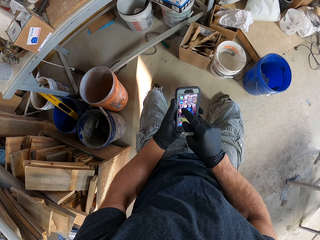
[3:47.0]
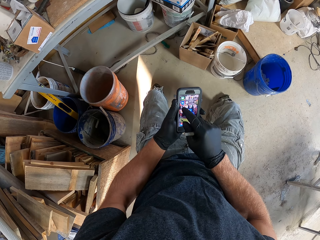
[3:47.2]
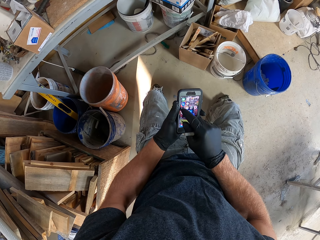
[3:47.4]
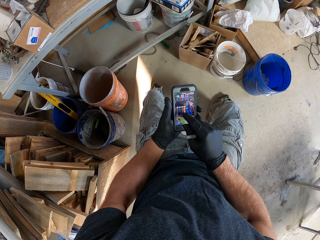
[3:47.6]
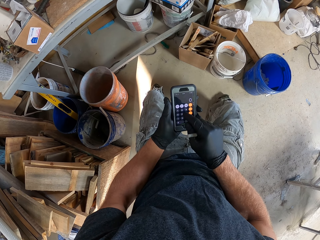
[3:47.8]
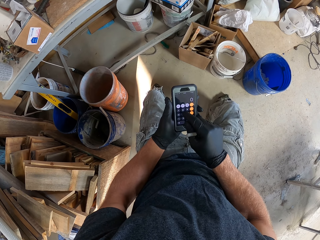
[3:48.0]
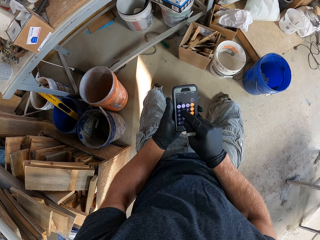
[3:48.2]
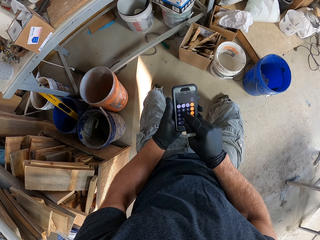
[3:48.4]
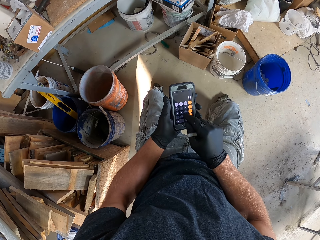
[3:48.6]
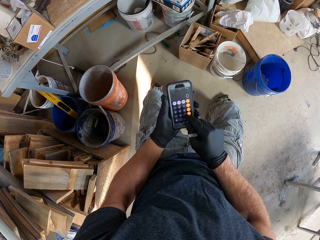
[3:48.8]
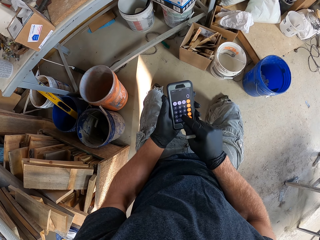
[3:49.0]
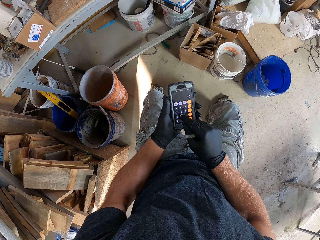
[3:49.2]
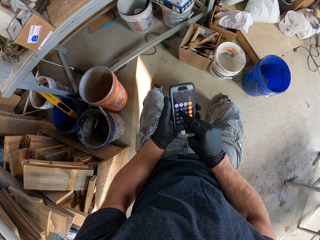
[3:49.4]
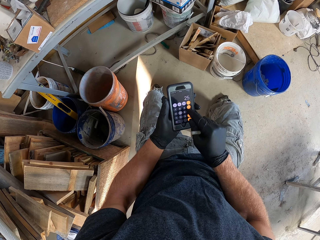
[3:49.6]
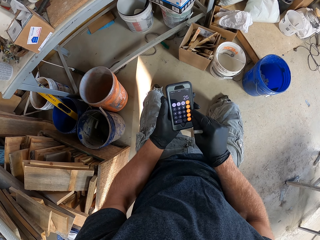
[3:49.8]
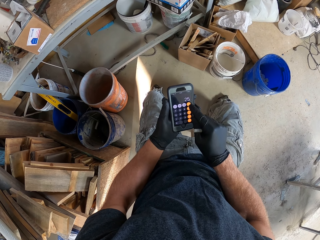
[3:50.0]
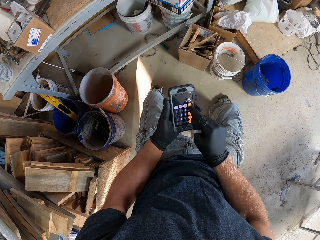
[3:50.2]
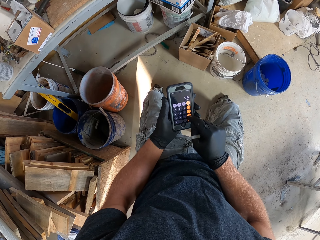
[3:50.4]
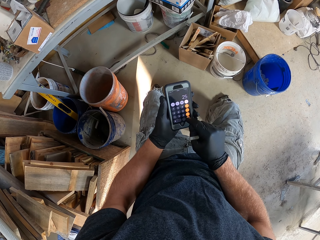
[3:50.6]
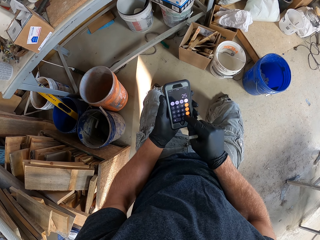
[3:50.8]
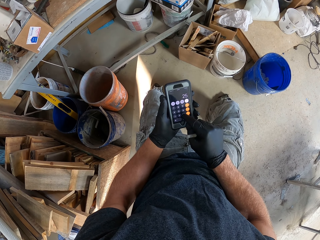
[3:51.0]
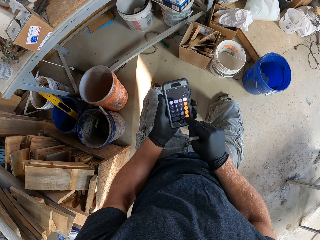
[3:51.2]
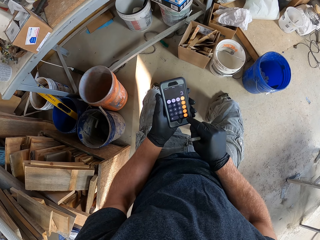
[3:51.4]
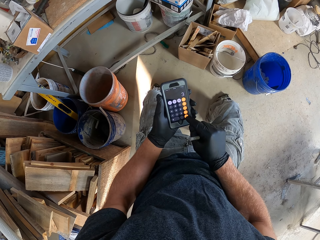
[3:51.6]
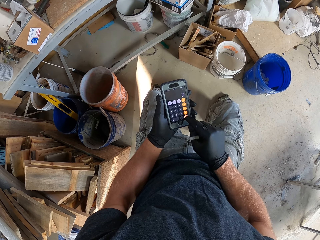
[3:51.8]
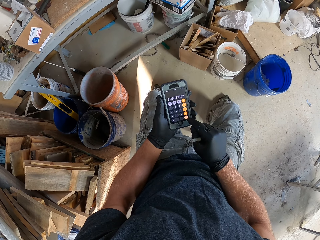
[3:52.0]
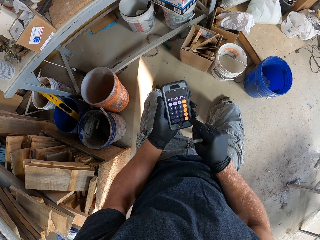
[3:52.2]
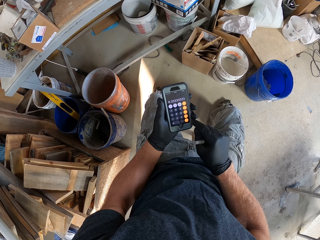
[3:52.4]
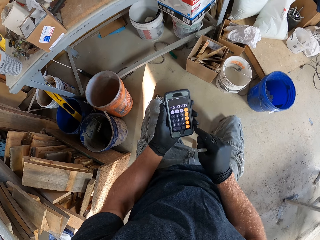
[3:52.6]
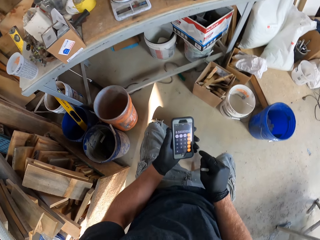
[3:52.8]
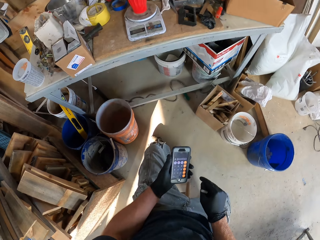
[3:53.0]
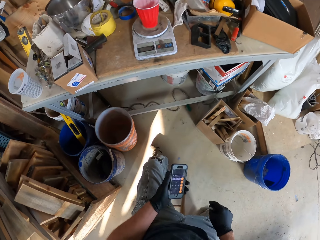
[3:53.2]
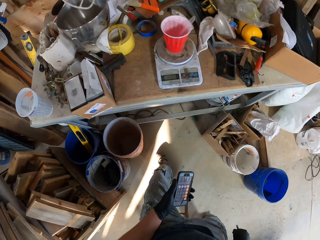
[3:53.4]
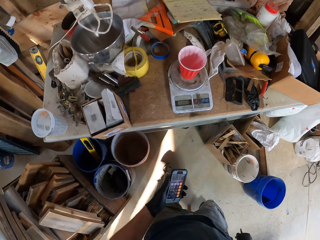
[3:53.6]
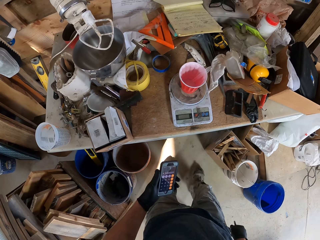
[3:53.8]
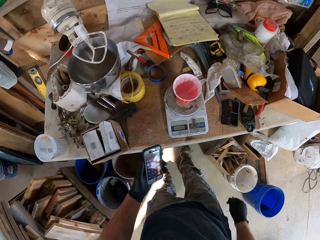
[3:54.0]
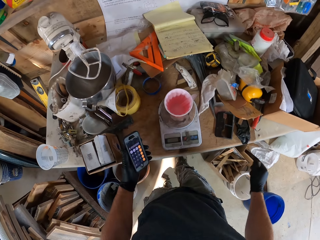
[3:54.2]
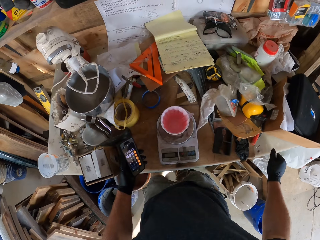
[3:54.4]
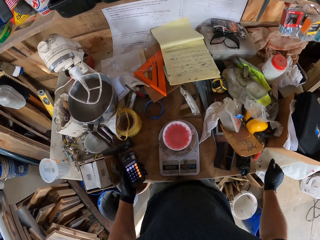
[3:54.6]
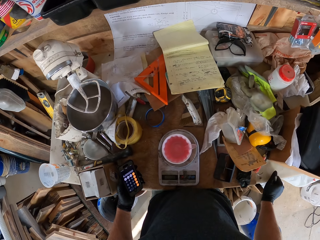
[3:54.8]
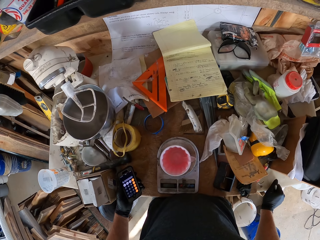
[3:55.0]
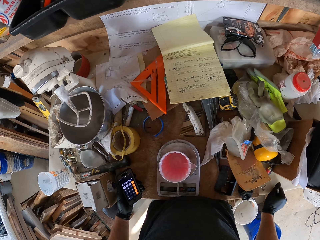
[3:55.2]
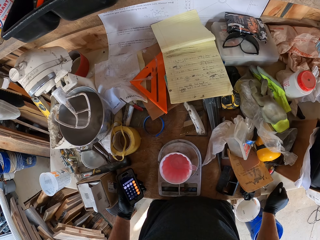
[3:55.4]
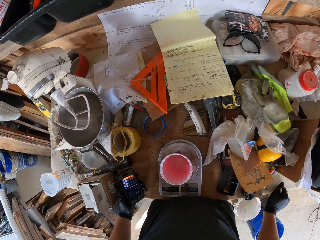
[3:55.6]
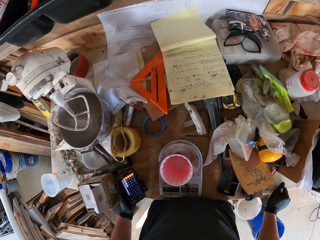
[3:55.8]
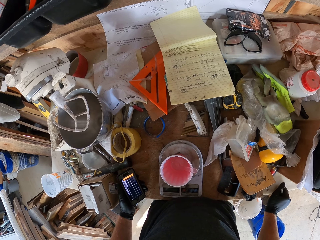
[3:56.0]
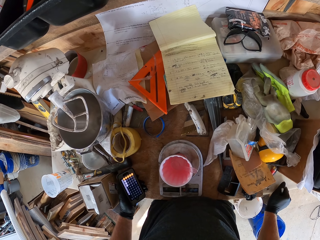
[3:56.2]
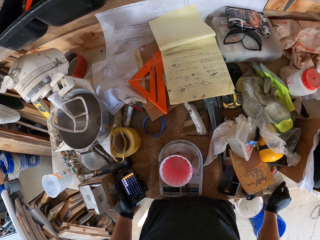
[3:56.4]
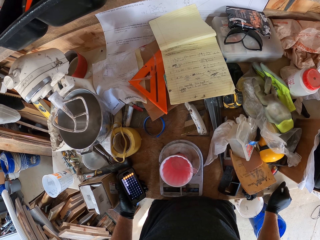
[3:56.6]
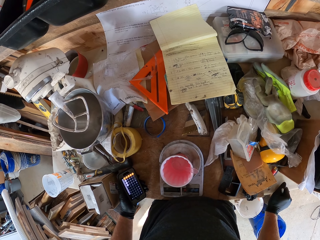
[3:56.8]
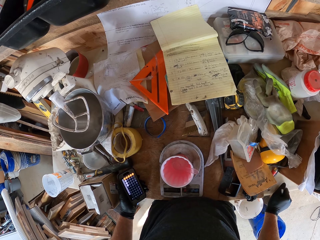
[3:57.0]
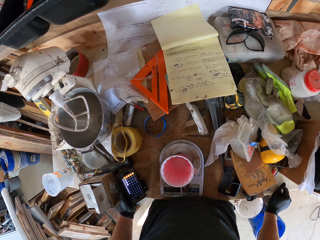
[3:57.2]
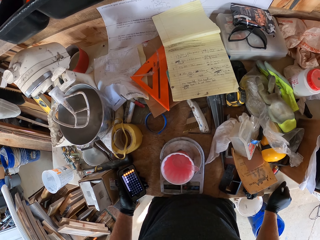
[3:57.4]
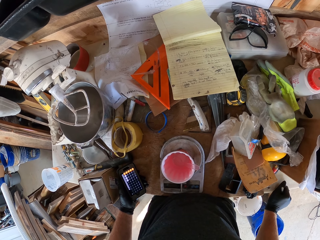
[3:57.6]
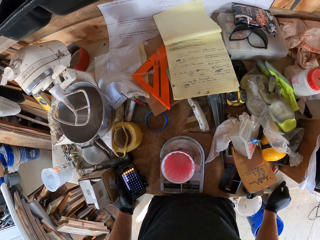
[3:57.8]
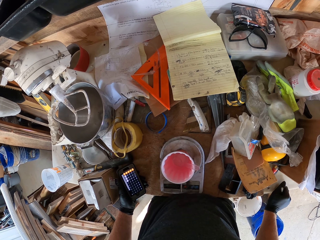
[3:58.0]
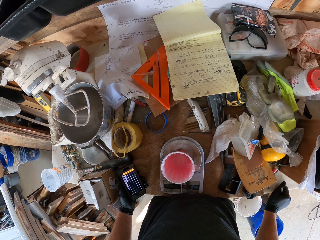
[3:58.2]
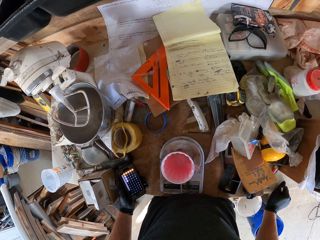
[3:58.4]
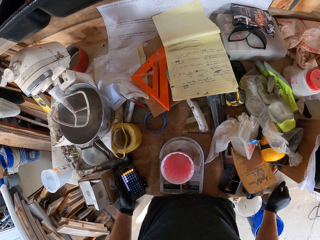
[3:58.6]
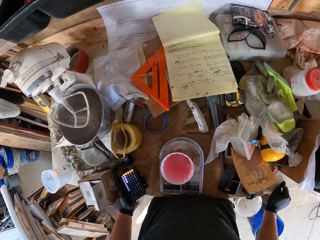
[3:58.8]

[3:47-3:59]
The camera wearer uses a phone calculator. They stand. They step forward. They touch the table. They look around.

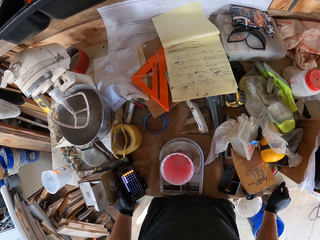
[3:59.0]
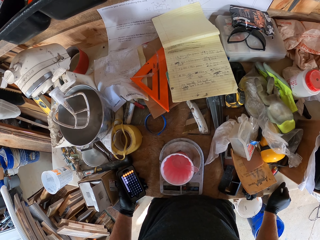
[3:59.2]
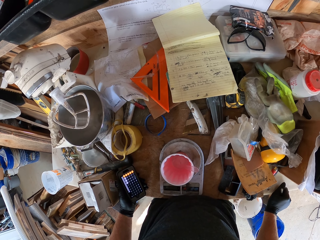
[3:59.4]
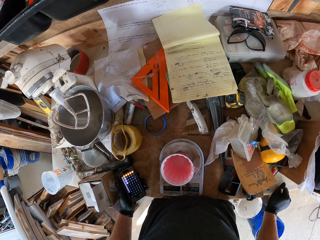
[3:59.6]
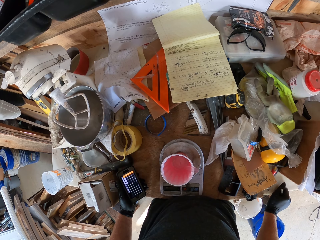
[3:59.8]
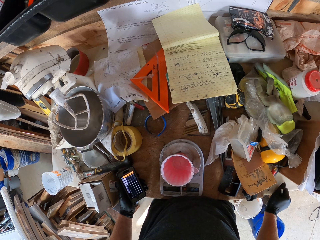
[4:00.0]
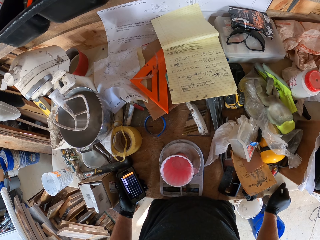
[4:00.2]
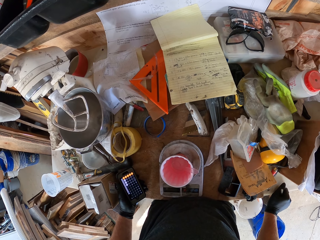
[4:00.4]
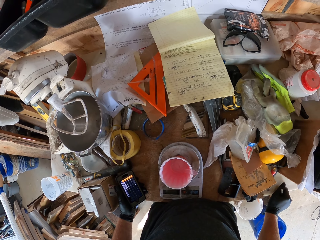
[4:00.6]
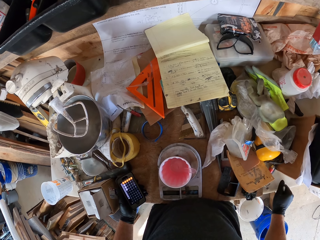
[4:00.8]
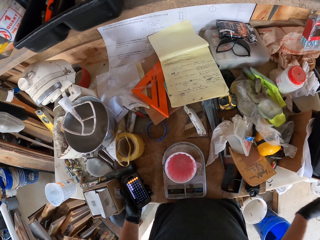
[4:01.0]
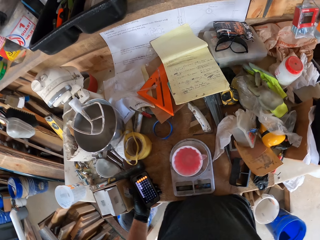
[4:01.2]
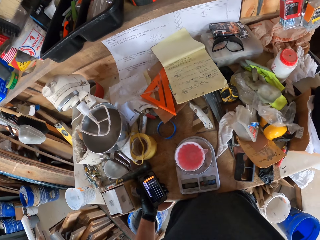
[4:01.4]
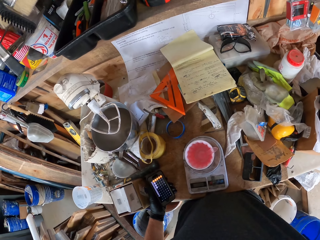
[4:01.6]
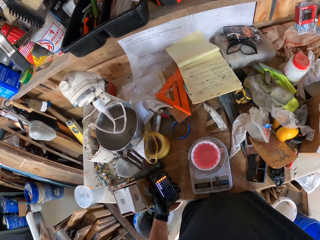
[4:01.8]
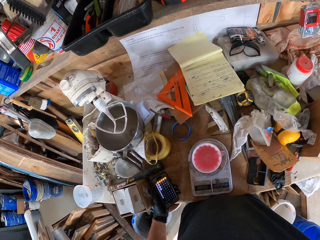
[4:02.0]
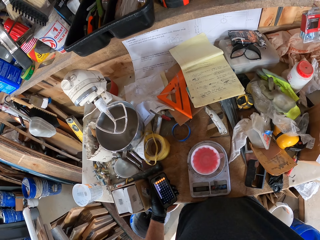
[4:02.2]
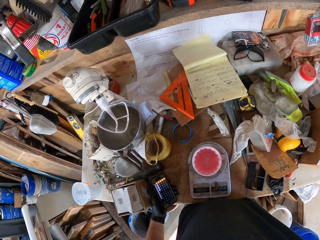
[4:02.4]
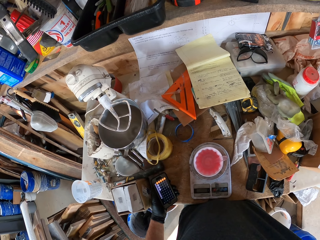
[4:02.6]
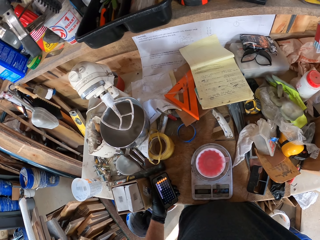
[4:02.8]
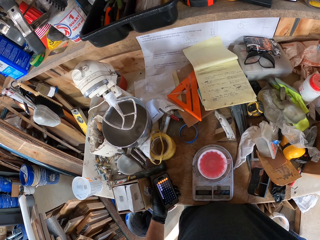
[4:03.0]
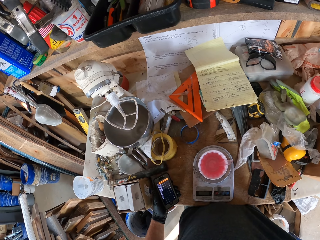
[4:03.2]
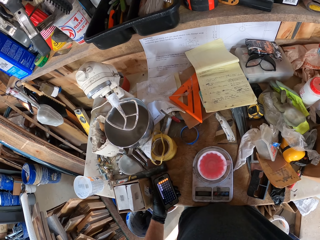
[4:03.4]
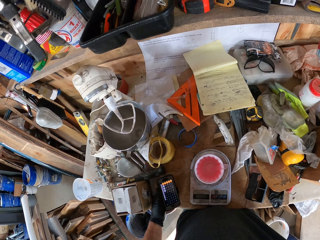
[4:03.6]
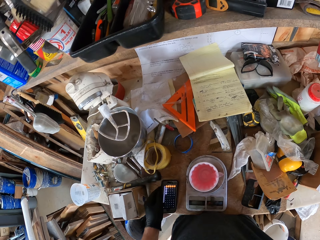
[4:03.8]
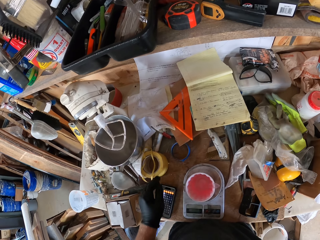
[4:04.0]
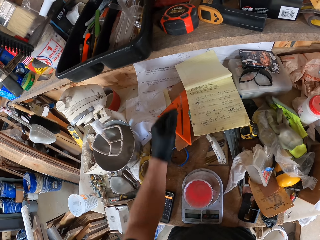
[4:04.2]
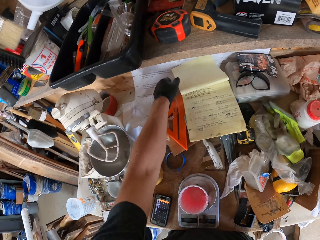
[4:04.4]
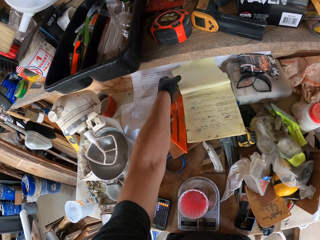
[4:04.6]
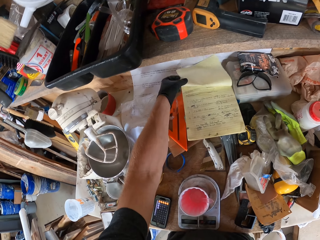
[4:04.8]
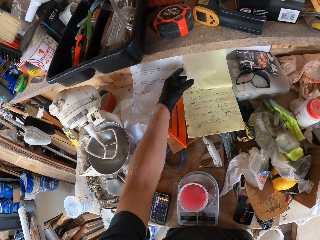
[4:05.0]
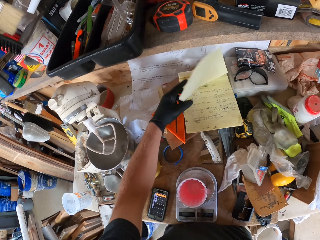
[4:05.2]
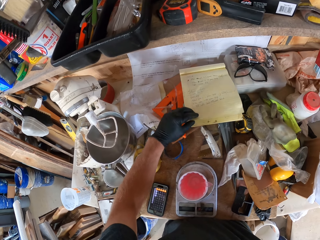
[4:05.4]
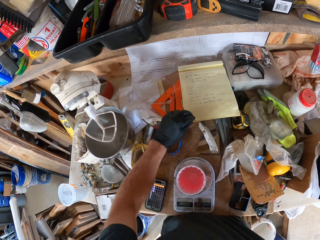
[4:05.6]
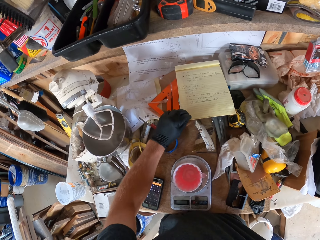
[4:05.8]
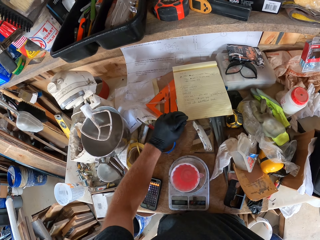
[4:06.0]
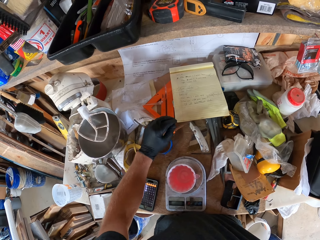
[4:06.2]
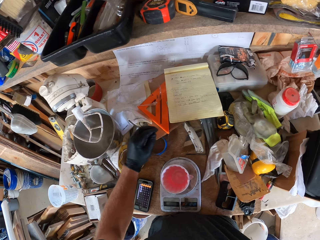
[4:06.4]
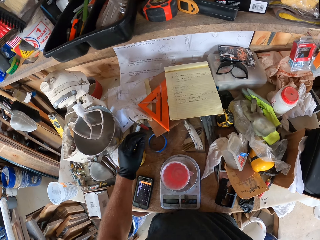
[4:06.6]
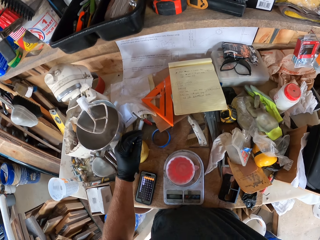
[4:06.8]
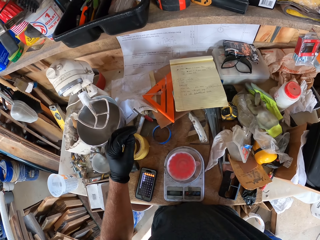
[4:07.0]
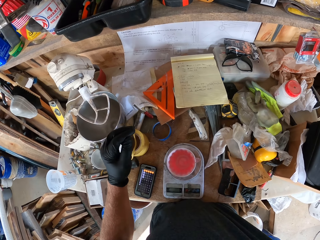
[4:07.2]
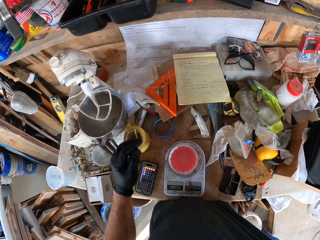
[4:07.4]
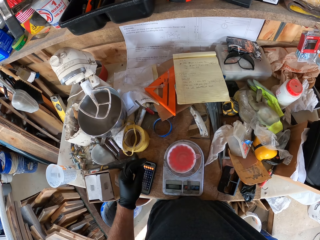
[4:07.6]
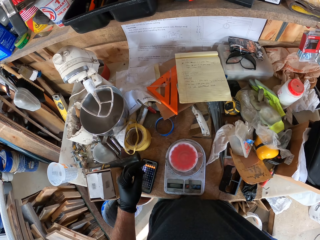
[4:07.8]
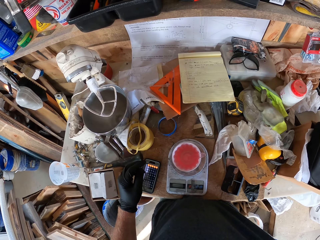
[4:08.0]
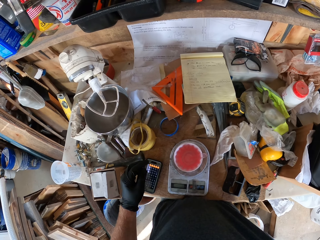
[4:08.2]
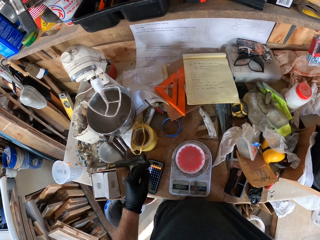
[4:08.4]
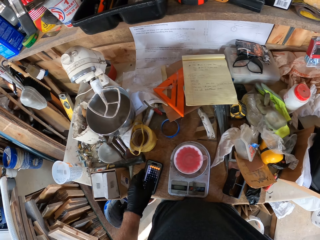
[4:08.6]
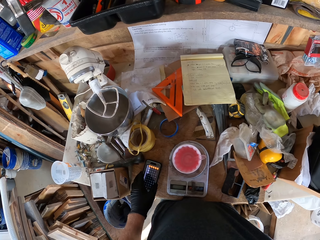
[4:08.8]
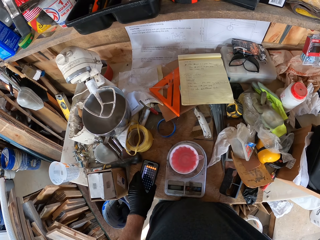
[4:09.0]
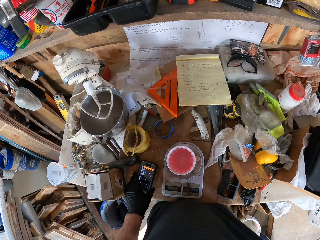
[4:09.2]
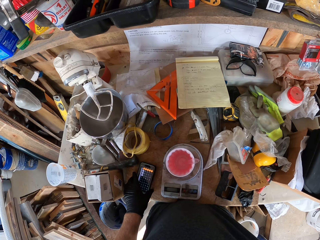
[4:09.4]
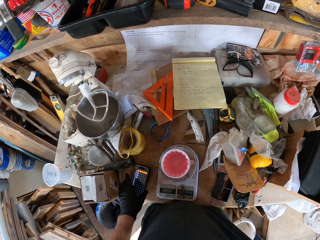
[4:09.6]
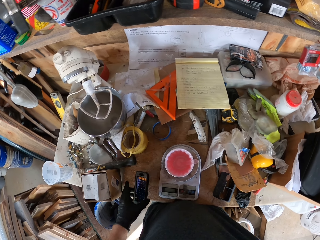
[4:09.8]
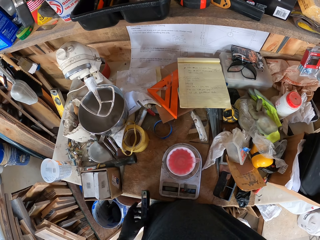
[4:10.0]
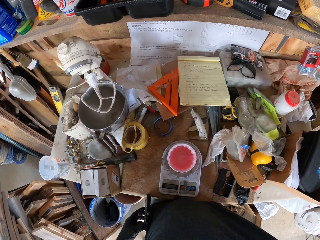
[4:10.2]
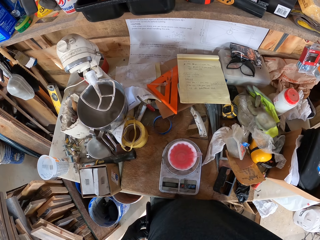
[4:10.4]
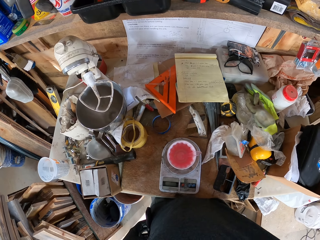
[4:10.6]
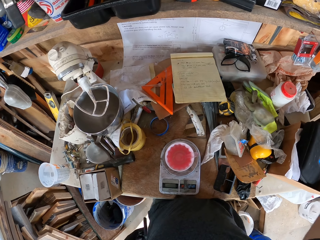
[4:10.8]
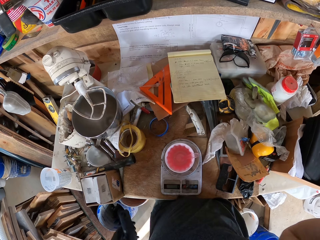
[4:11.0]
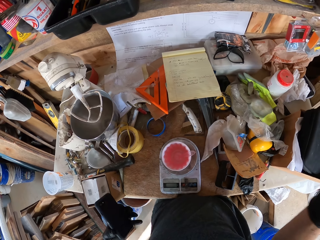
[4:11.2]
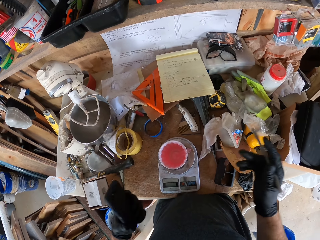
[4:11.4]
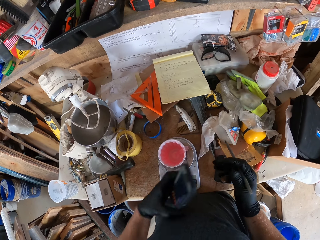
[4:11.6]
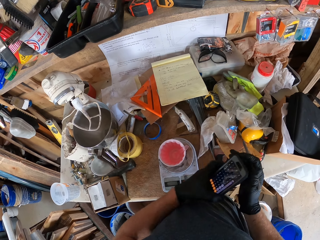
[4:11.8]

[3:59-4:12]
The camera wearer moves the hand. They look around. They put the phone on the table. They flip the page of the book. They close the book page. They look at the book. They touch the phone. They pick up the phone. They wipe the phone on the t-shirt. They pass the phone to the right hand.
